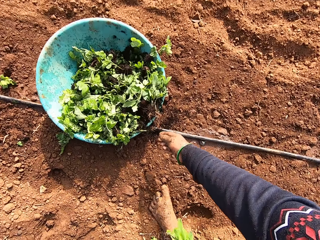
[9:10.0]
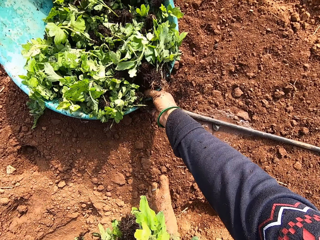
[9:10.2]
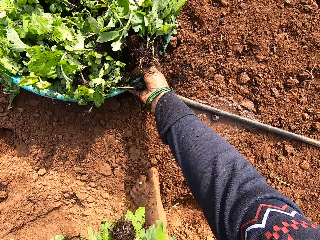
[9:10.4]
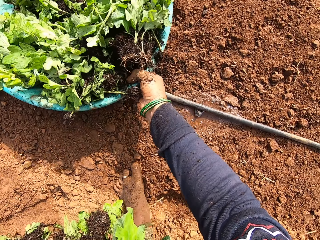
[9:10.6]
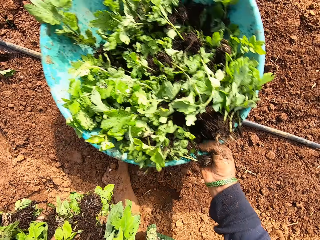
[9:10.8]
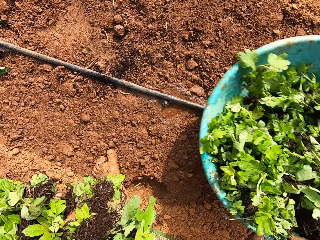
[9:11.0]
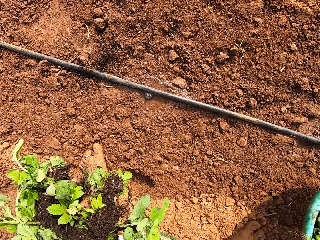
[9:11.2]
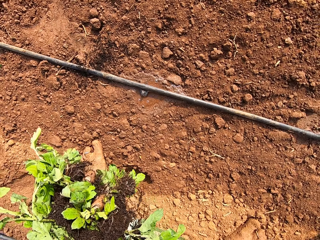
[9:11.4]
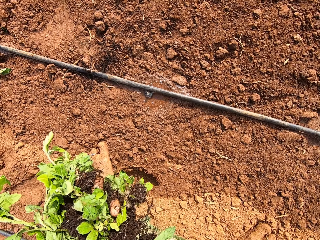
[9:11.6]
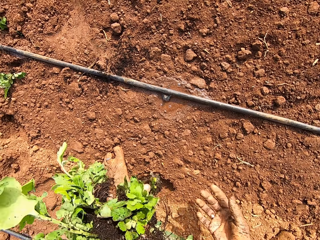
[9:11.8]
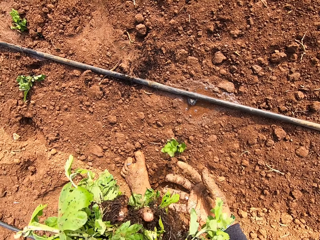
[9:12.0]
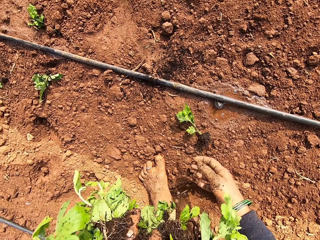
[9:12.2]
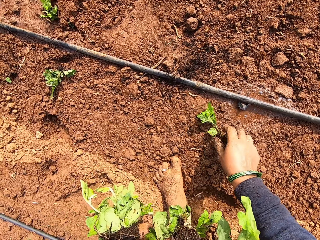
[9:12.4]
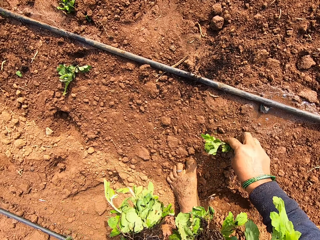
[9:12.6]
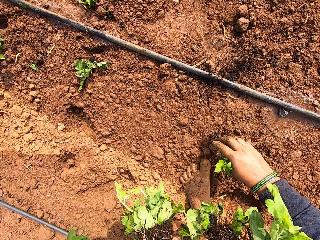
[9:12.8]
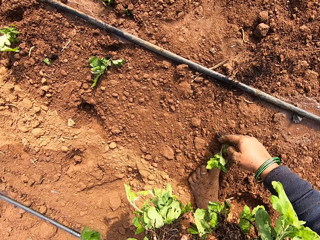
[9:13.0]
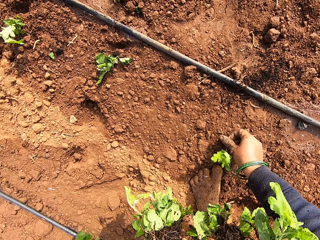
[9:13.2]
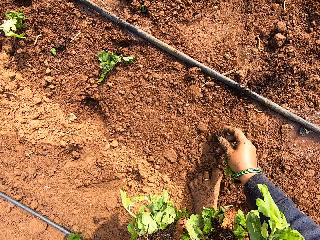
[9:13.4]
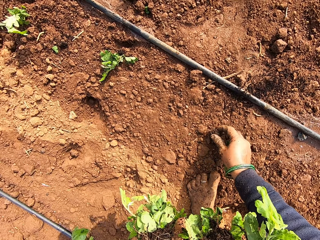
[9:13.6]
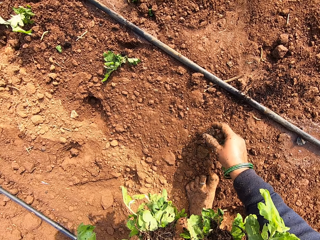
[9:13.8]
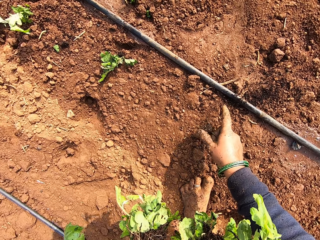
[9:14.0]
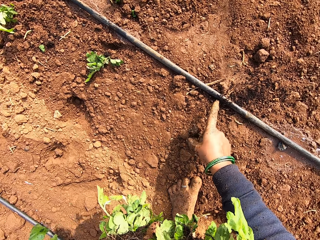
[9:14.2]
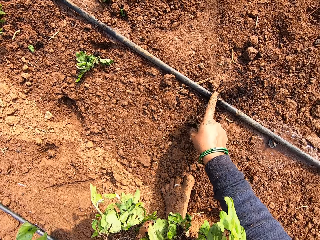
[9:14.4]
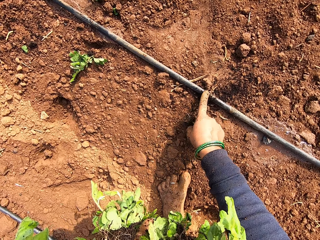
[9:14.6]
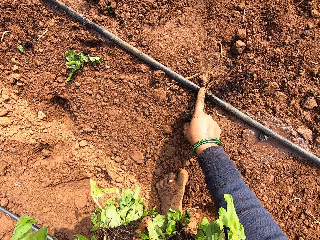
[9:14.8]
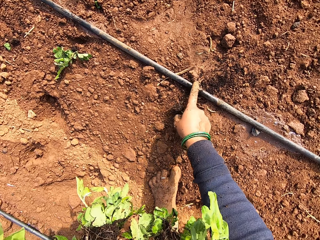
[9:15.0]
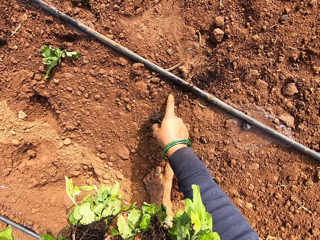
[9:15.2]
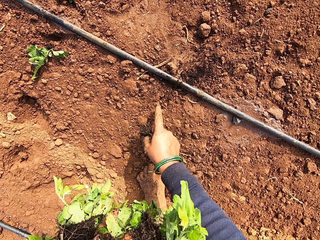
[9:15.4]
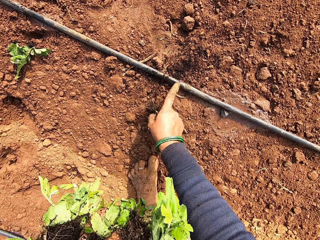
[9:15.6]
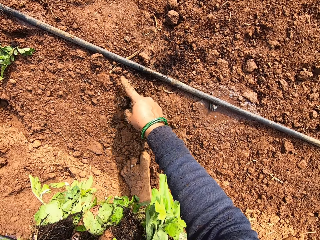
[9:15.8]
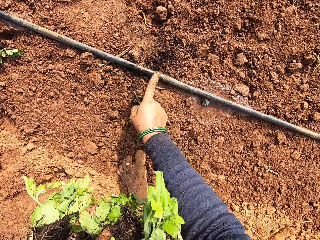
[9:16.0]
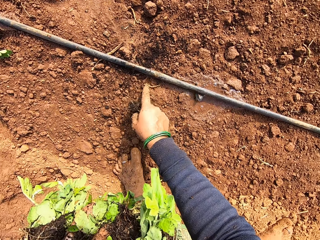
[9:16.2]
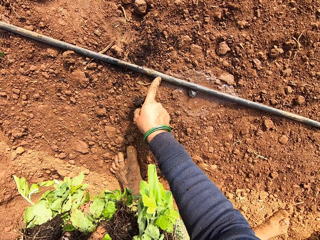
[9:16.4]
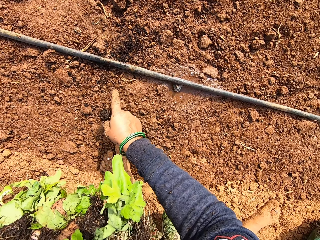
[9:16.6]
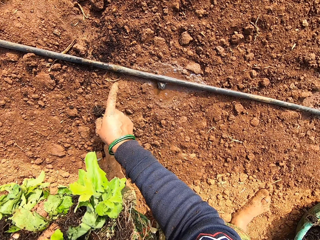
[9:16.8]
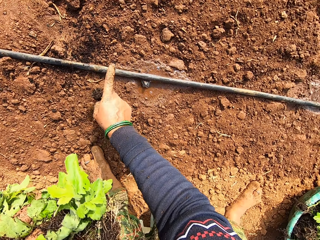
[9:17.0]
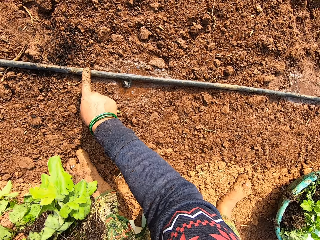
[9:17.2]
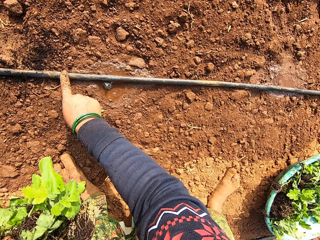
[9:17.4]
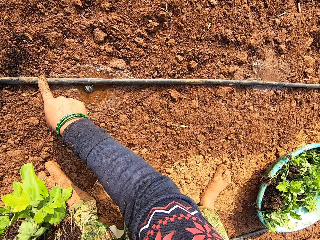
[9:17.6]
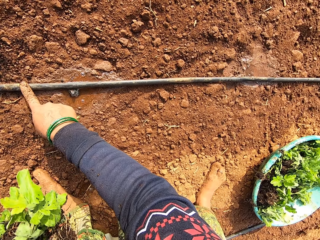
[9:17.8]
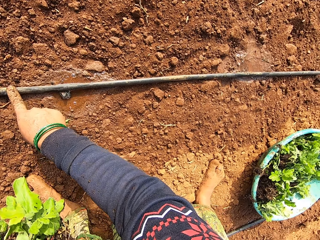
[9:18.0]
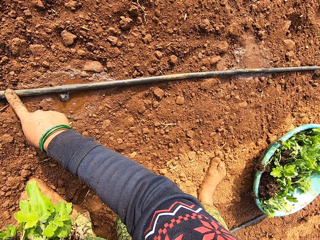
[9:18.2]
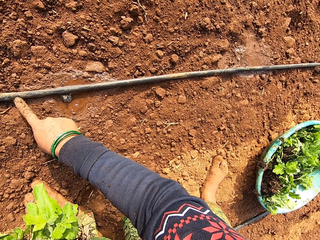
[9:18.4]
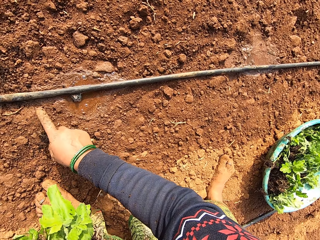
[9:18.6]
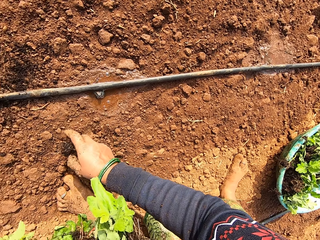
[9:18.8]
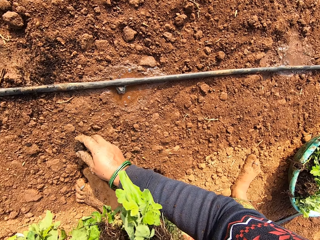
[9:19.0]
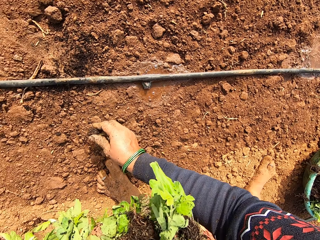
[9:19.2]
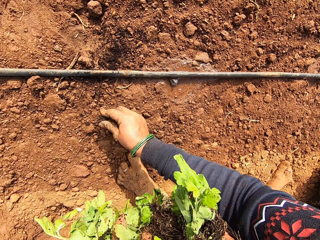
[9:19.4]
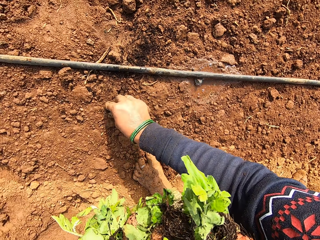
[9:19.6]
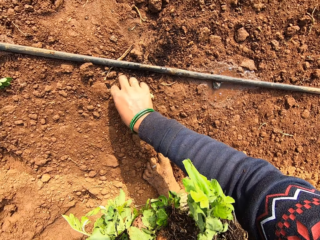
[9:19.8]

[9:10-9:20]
The camera wearer picks up the bowl of plants from the ground with her right hand. She picks a plant from the ground with her right hand. She touches a pipe across the field with her right hand. She touches the water pipe.

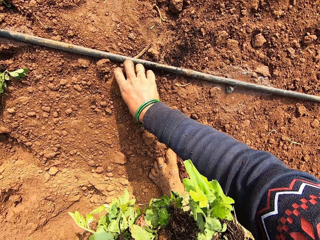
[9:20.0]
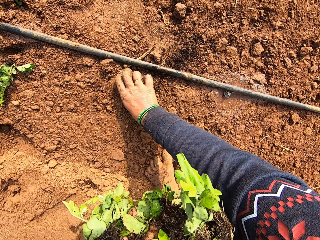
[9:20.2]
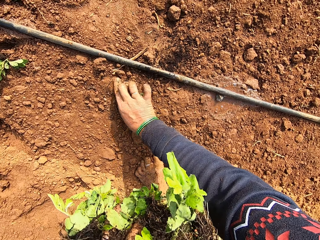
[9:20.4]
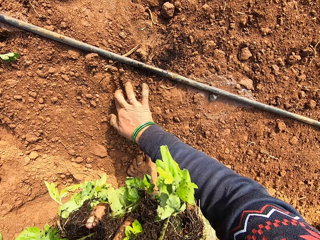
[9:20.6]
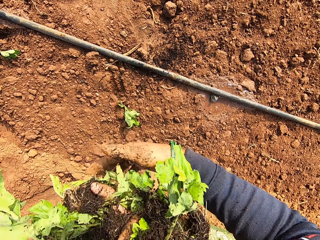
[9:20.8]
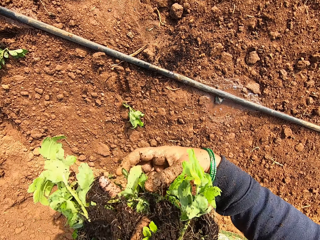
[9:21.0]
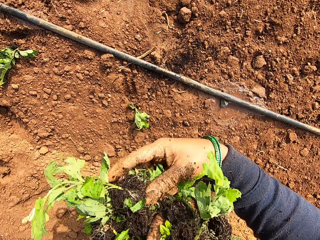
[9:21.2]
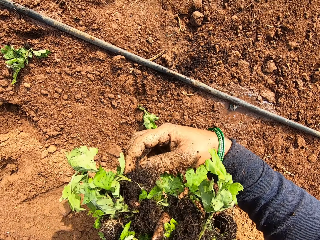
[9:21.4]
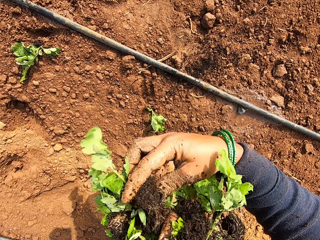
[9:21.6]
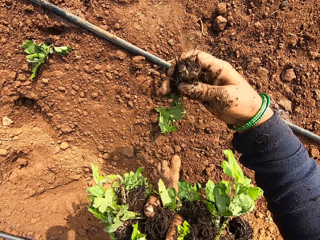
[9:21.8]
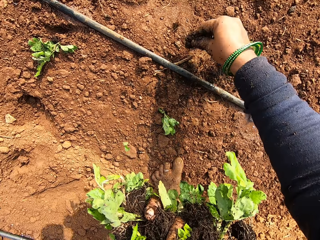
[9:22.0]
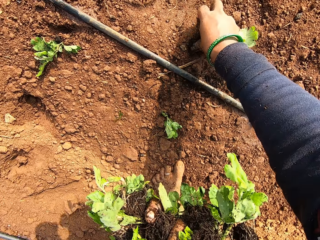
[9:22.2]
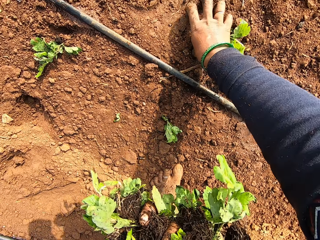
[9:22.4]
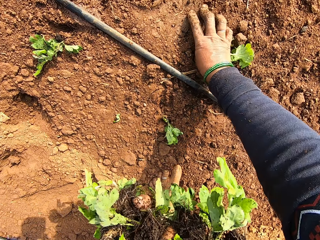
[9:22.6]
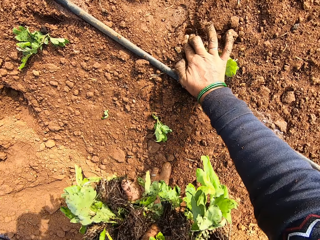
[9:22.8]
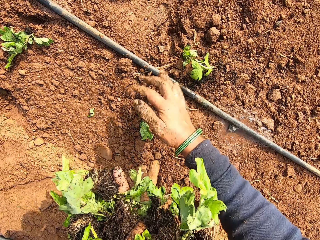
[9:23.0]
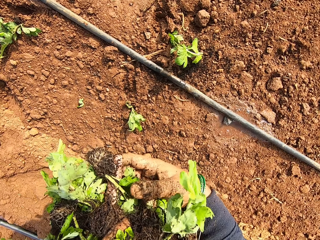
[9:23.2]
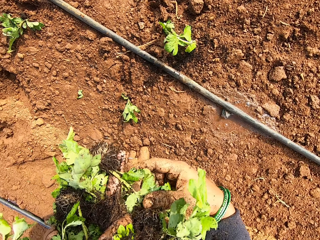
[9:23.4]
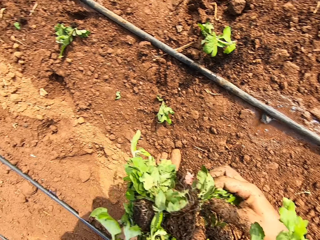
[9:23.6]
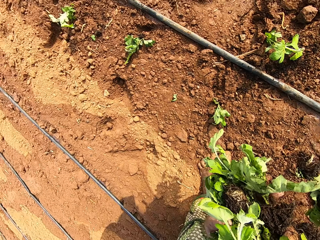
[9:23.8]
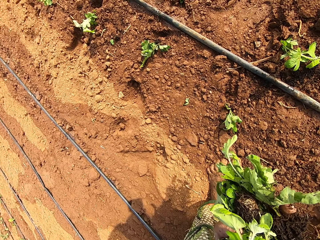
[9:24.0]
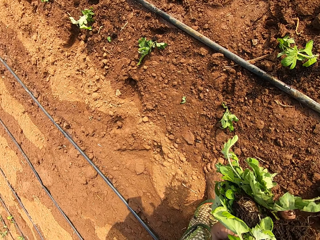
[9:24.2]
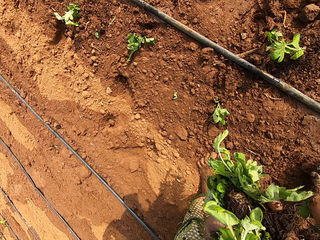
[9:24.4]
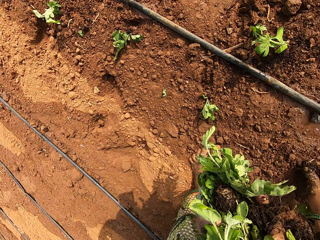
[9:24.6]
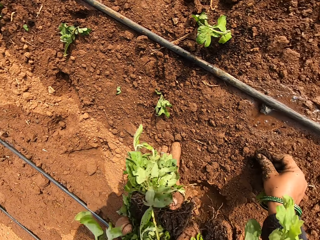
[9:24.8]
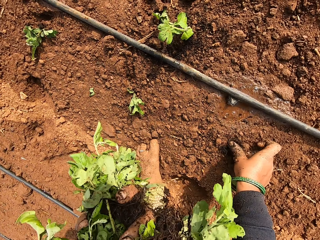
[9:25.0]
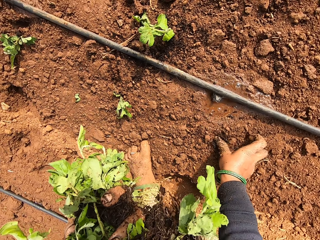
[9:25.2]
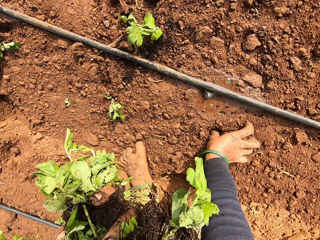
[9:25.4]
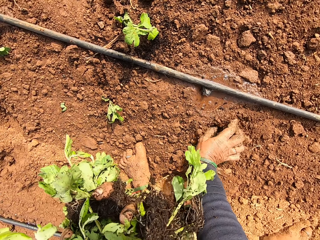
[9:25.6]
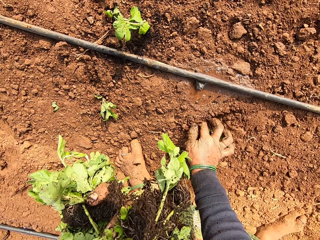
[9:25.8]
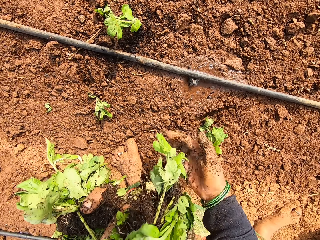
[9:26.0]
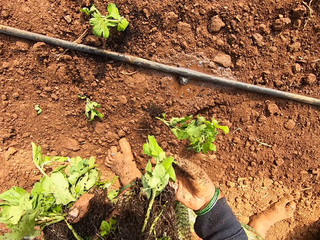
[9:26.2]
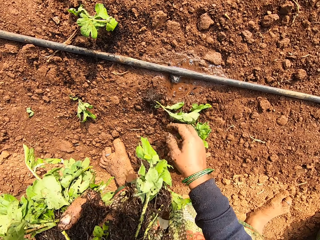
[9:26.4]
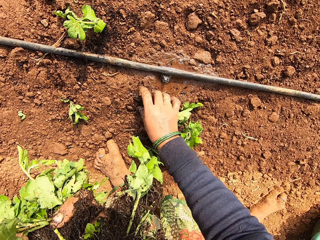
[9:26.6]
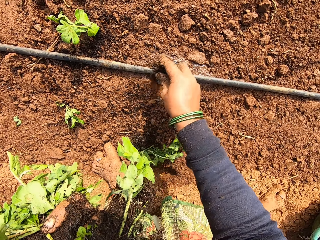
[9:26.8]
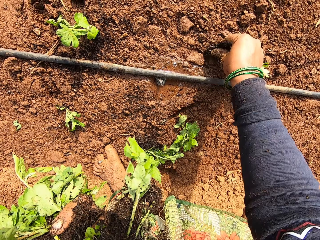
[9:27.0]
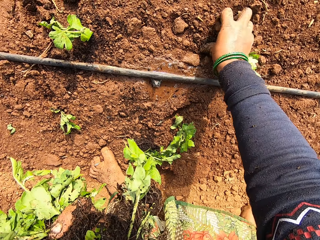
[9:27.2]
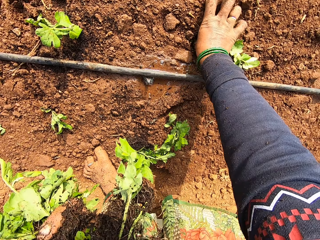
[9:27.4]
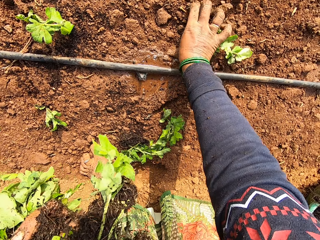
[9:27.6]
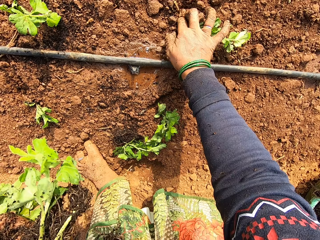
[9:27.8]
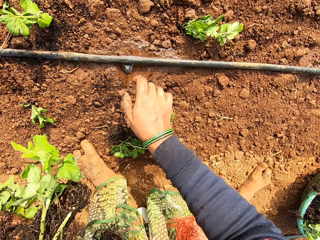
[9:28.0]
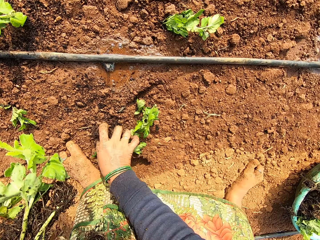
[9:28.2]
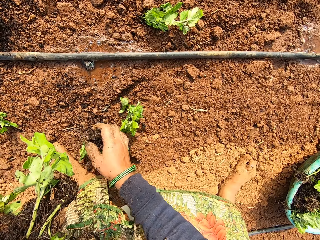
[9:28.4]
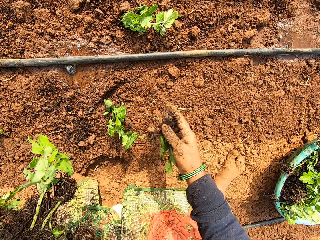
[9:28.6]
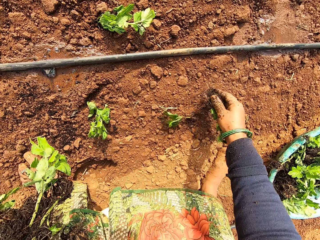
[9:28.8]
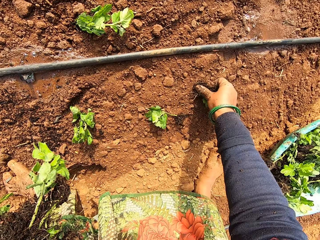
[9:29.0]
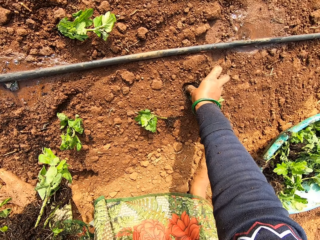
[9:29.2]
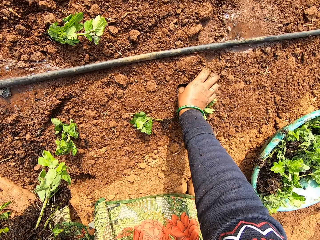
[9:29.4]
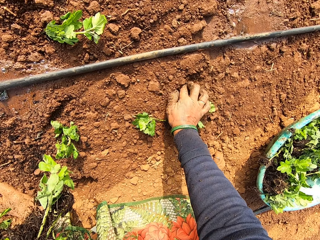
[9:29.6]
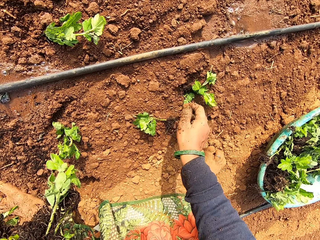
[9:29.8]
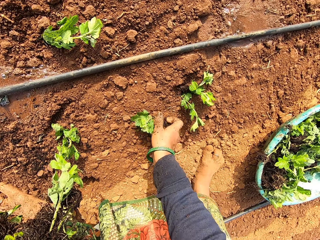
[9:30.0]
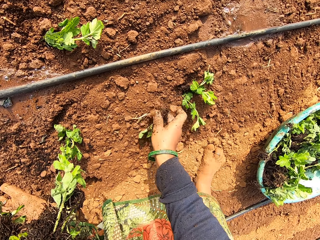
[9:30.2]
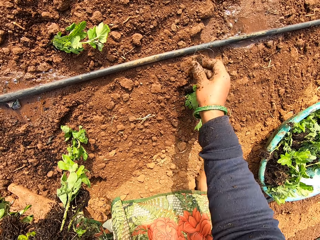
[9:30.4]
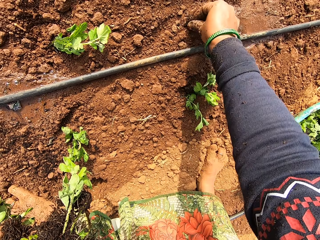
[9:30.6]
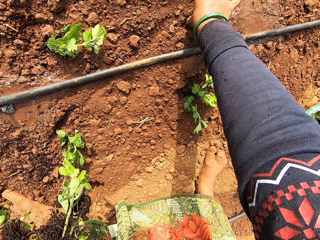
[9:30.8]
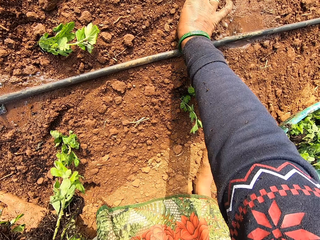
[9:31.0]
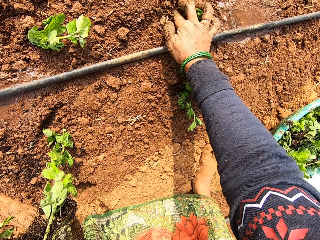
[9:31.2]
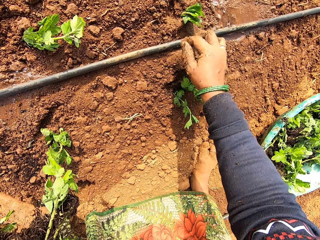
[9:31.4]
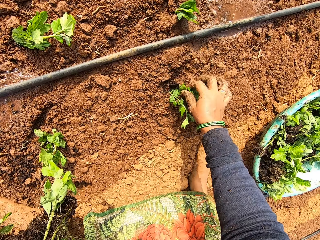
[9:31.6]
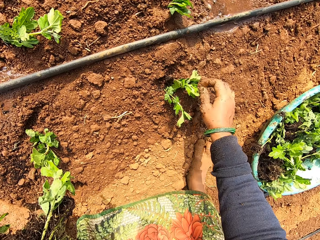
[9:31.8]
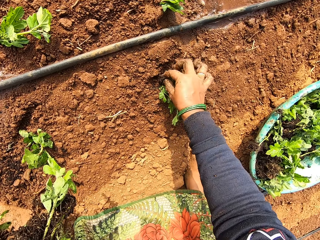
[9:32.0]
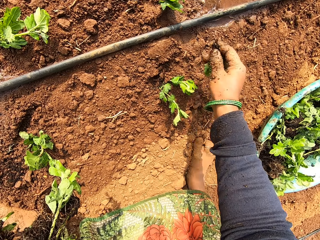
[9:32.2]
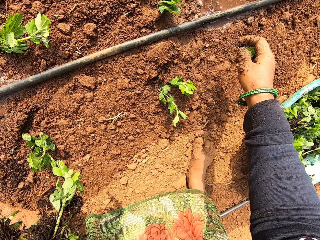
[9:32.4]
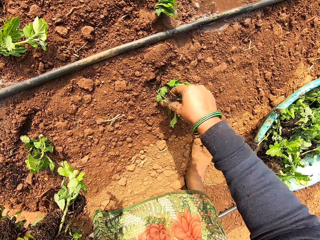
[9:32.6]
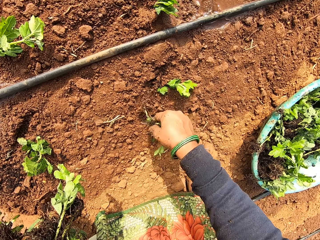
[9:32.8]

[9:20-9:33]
The camera wearer plants the vegetable leaf on the ground with her right hand. She picks a vegetable leaf from her left hand with her right hand. She plants the vegetable leaf on the ground with her right hand. She takes a vegetable leaf from her left hand with her right hand. She plants the vegetable leaf on the ground with her right hand. She picks a vegetable leaf from the ground with her right hand. She plants the vegetable leaf on the ground with her right hand. She picks a vegetable leaf from the ground with her right hand. She plants the vegetable leaf on the ground with her right hand. She picks a vegetable leaf from the ground with her right hand. She plants the vegetable leaf on the ground with her right hand. She uproots some vegetable leaves from the ground with her right hand.
